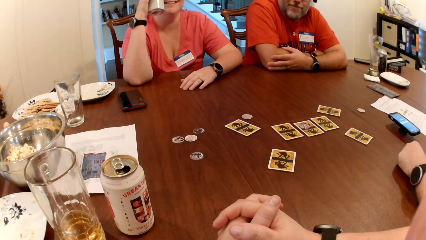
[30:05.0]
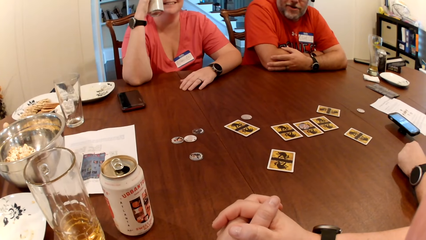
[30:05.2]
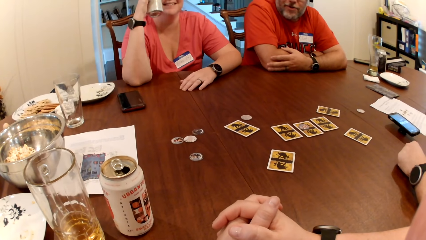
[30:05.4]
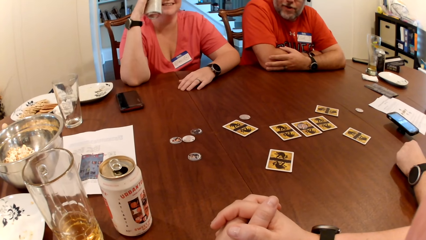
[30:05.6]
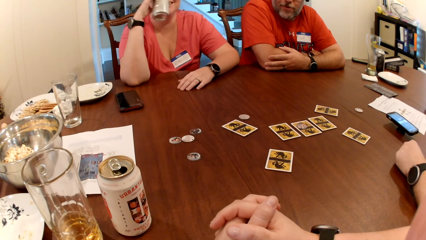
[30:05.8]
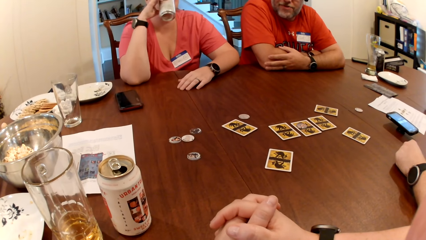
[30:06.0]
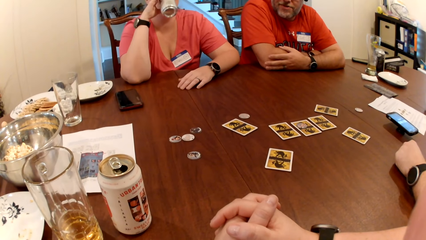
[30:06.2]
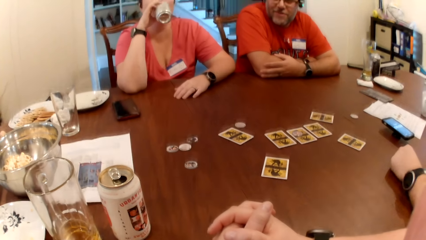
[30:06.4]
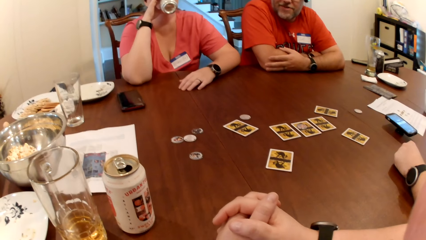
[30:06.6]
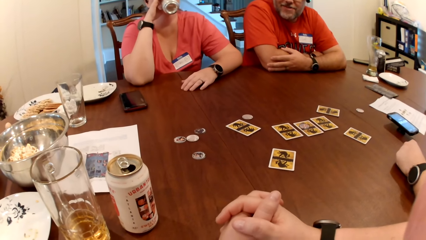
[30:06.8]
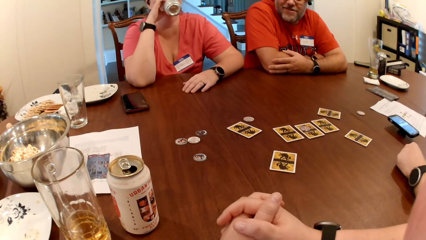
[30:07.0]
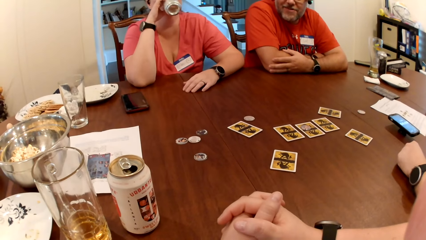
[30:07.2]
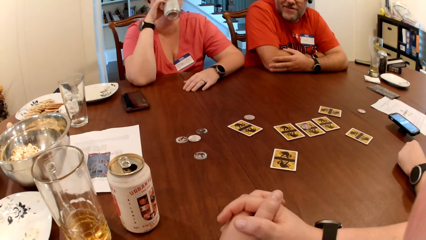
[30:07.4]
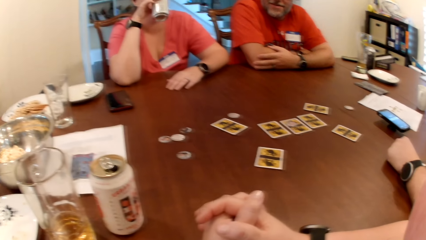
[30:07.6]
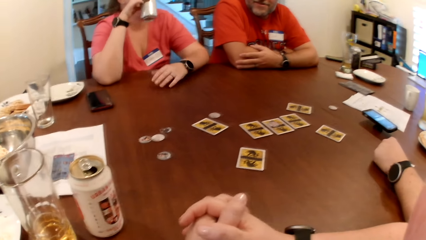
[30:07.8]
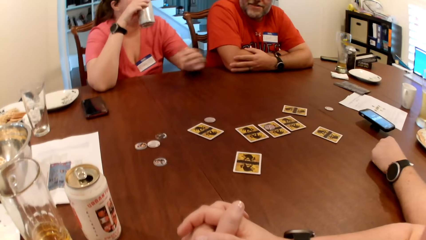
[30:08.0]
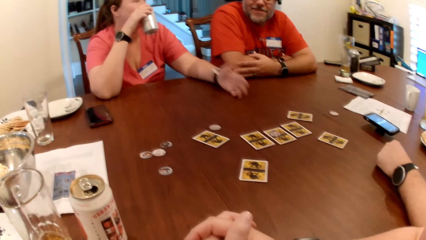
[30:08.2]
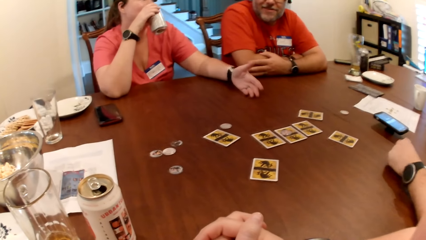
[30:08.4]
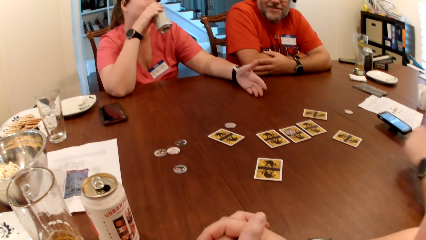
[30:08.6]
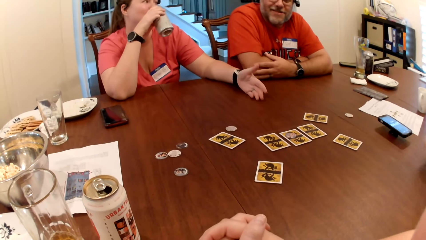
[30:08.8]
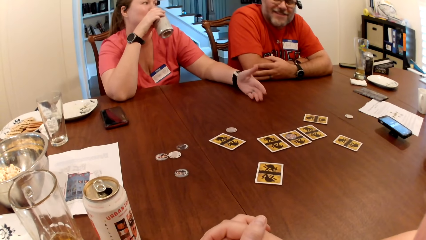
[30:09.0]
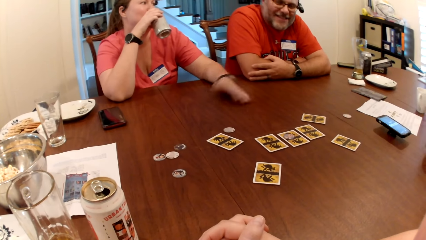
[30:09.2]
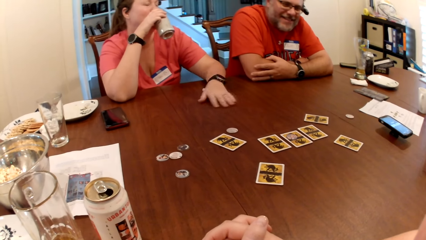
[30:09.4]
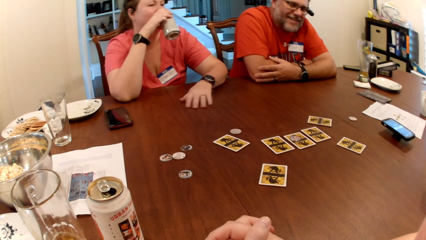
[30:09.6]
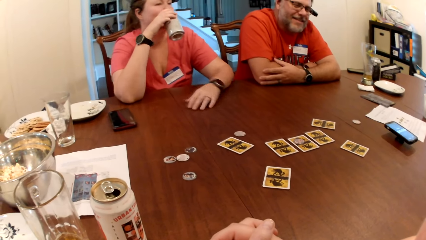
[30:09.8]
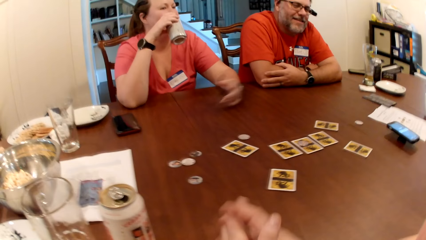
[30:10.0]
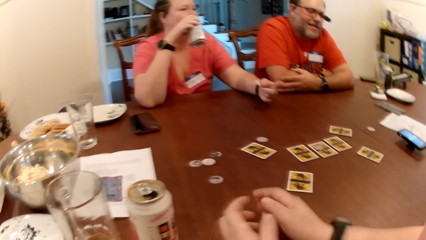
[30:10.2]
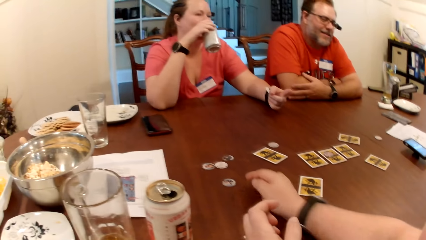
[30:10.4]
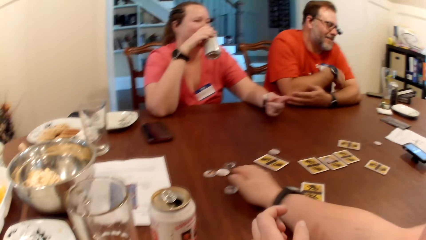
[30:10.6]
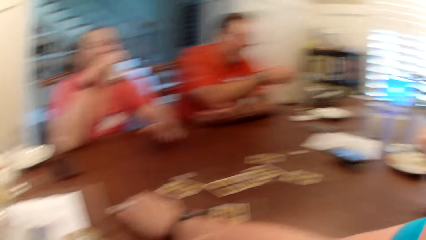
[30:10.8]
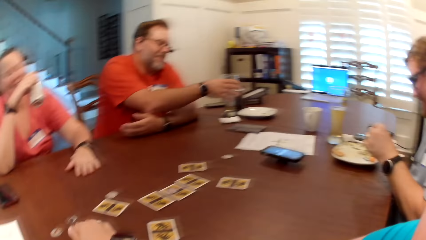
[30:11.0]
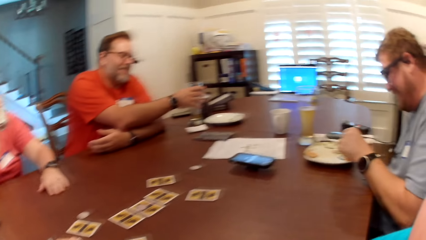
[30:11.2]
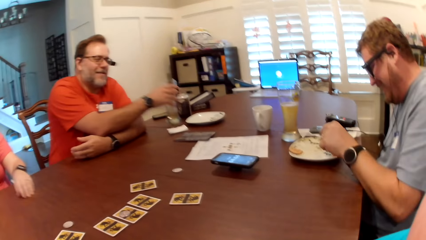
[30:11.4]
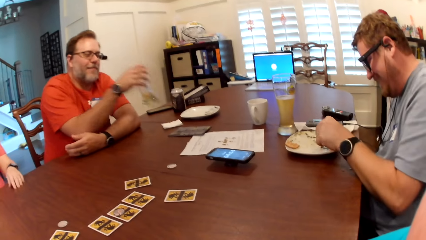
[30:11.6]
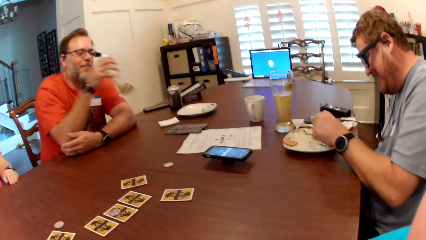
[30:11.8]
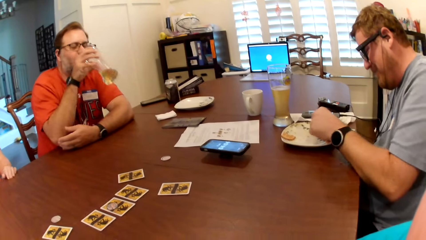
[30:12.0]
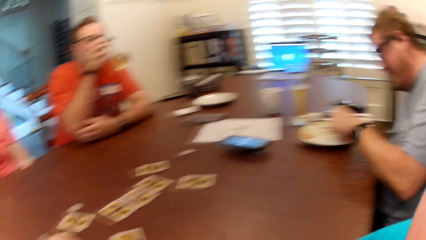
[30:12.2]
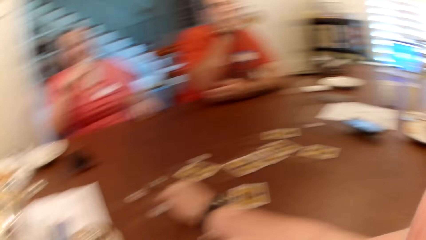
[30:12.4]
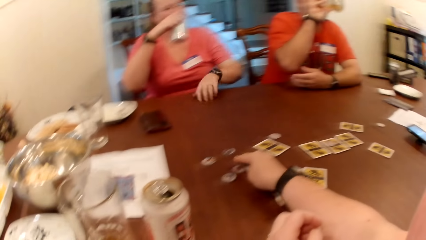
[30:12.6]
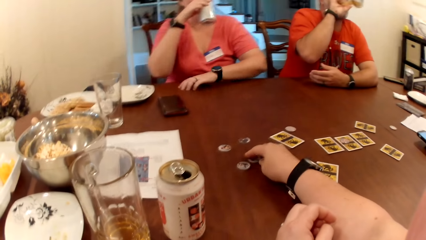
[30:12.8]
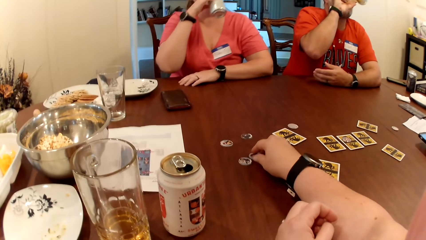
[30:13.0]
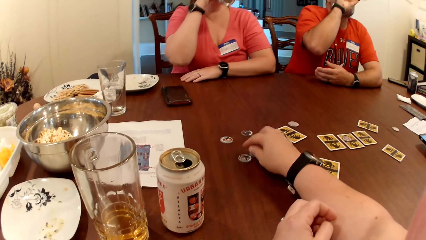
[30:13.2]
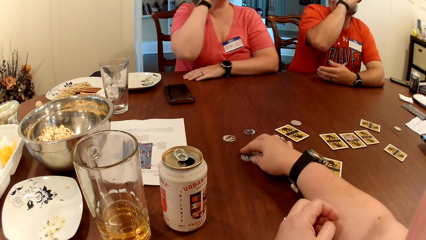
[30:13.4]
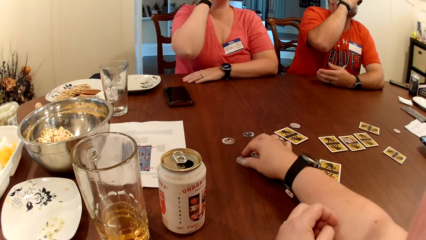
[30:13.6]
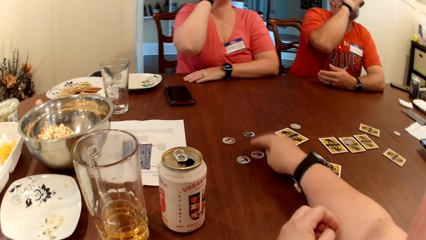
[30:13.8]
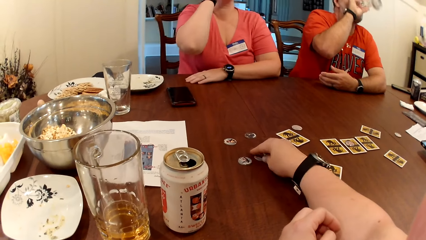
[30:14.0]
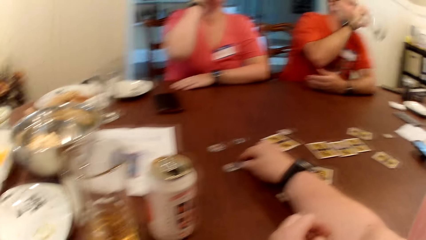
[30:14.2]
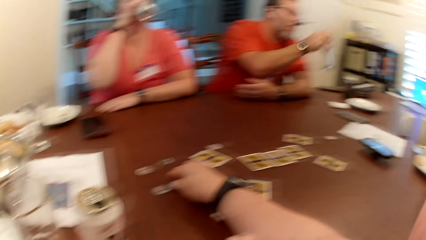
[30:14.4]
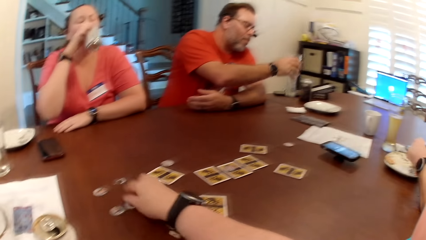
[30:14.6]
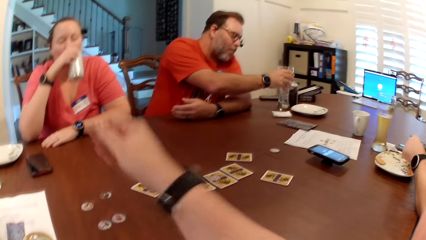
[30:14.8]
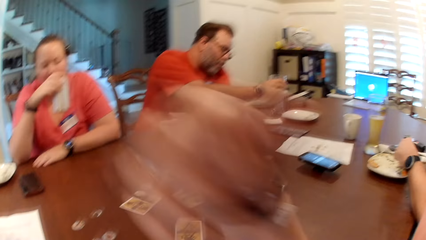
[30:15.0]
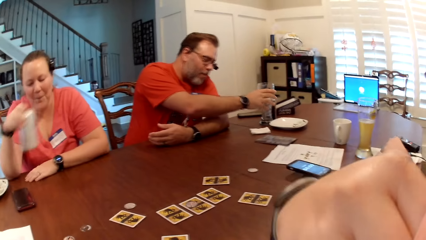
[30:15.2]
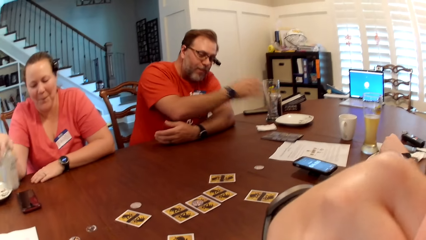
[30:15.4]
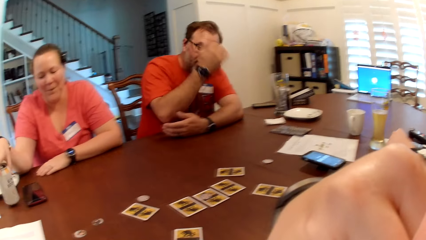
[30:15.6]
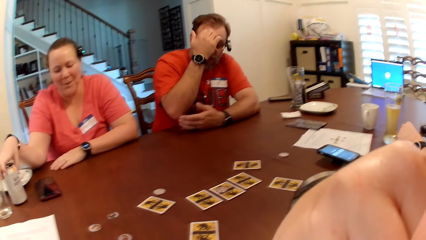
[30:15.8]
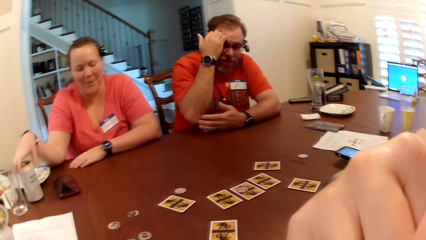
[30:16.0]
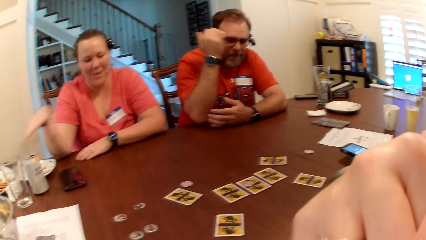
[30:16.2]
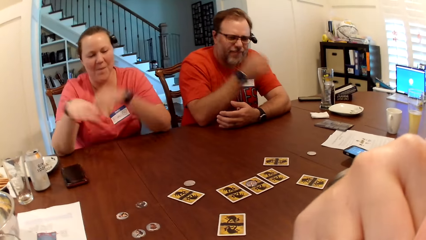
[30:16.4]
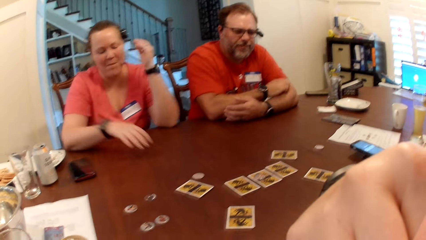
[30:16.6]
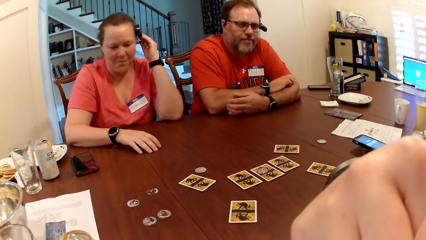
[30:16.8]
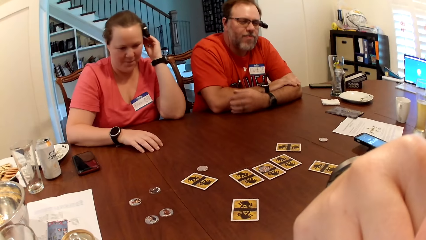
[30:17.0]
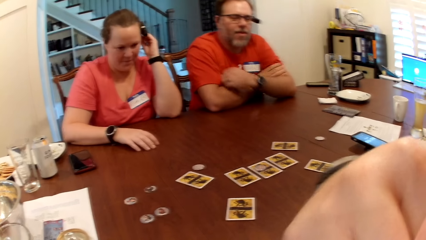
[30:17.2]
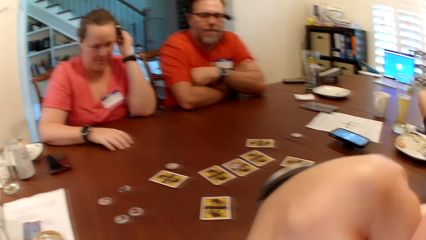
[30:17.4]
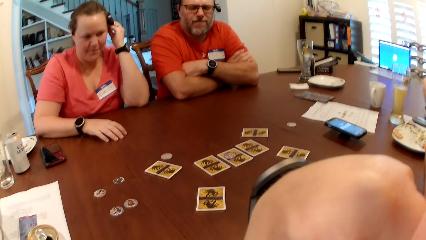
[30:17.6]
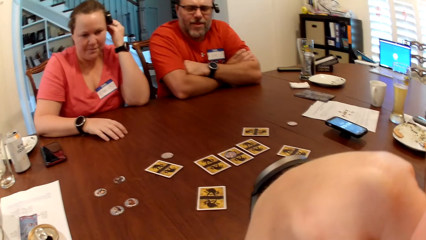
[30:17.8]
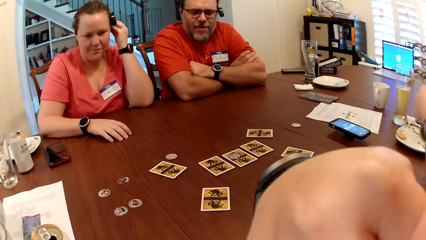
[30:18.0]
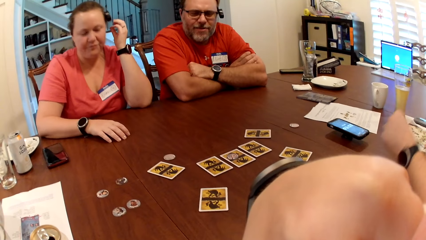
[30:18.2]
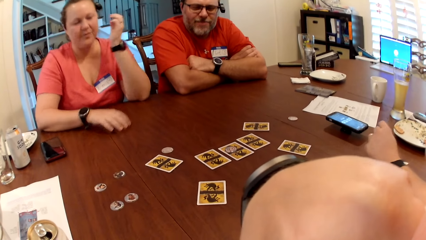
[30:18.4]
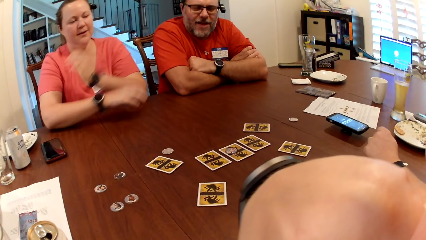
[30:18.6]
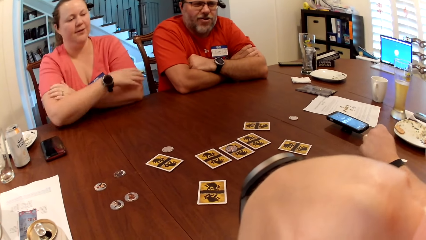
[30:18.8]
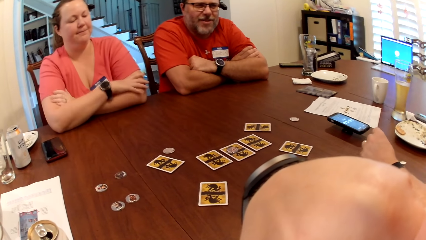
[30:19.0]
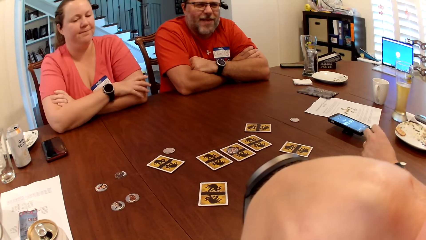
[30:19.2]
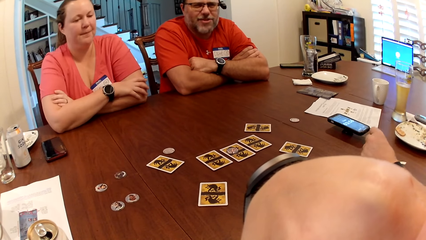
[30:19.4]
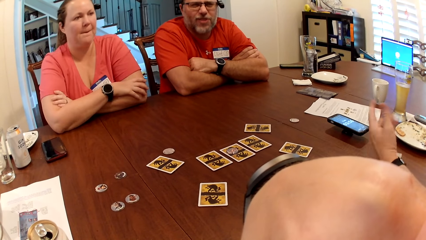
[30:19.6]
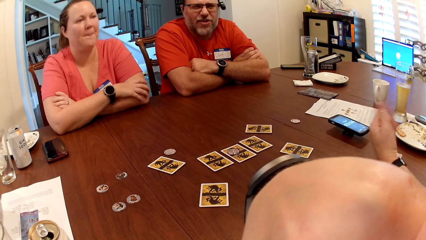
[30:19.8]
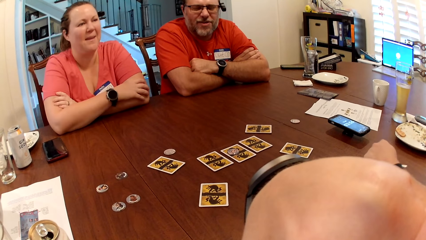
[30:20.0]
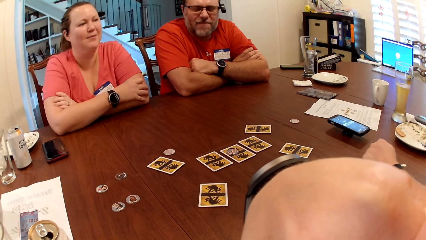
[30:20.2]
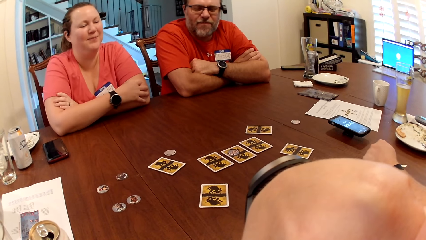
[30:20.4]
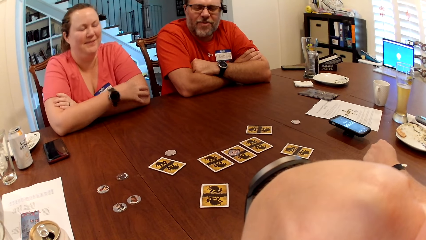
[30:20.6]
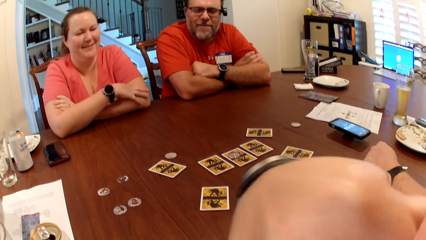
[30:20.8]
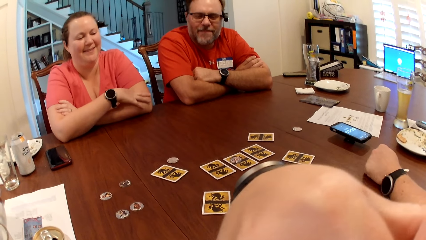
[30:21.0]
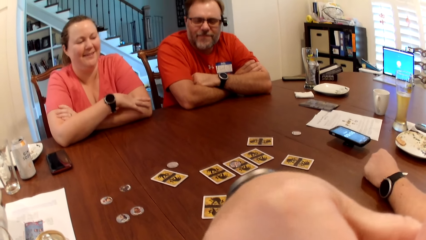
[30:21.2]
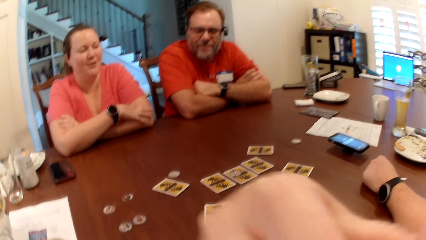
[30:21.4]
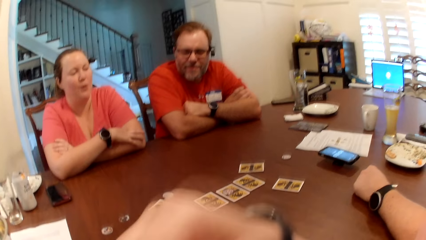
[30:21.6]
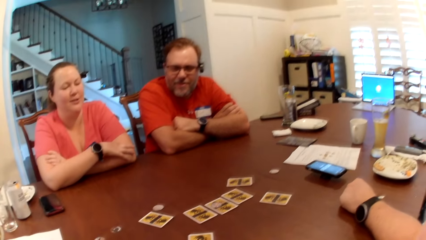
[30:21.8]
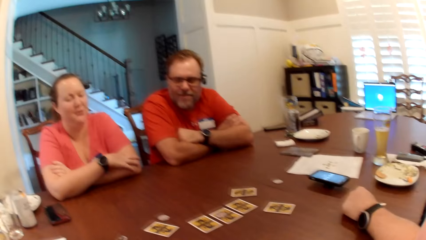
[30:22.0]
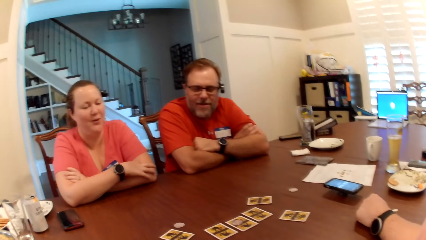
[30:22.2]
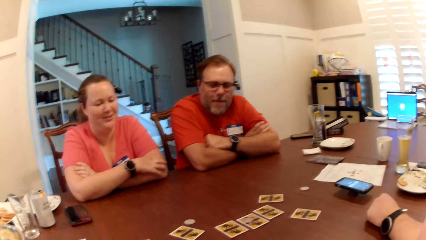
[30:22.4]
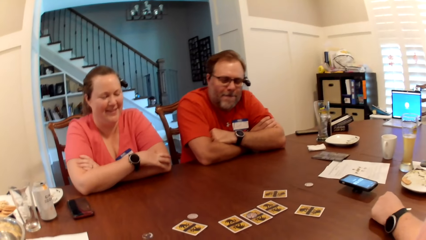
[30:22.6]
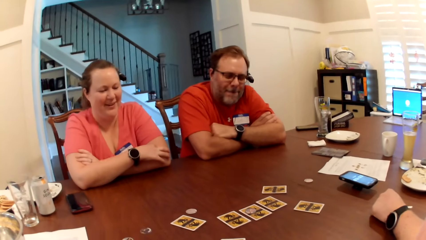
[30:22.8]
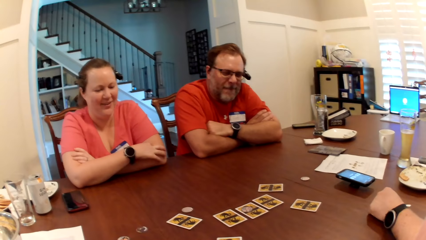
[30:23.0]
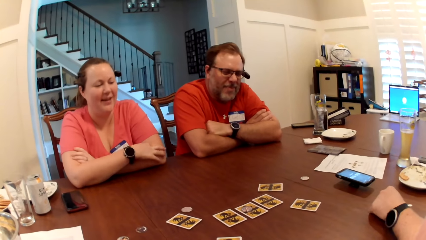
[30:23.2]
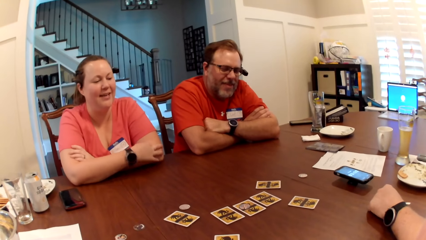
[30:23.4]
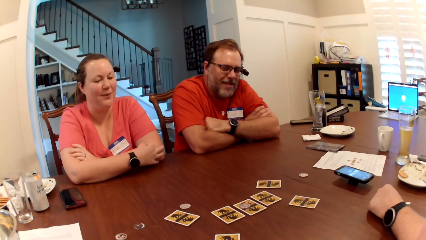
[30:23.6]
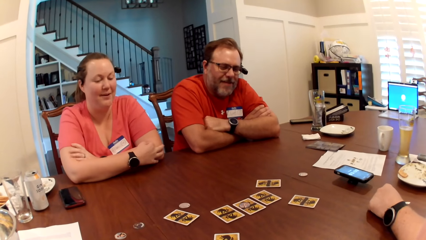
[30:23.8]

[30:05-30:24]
The woman drinks from the canned drink in her right hand. A man picks up the cup of drink on the table with his right hand. The man drinks from the cup in his right hand. The camera wearer adjusts the role token on the table with her right hand. The man drops the cup on the table with his right hand. The woman drops the canned drink on the table with her right hand. The man scratches his forehead with his right hand. Another man makes a gesture.
